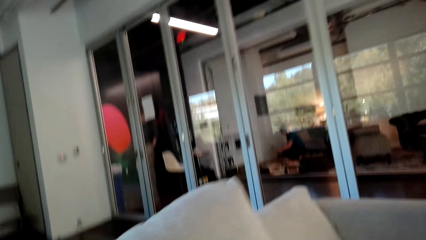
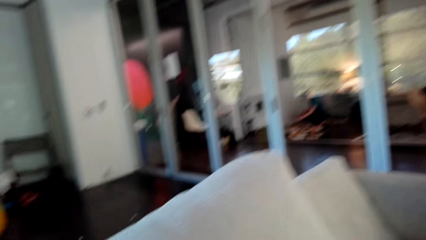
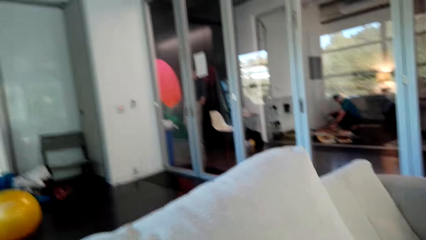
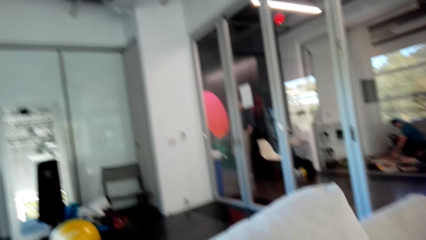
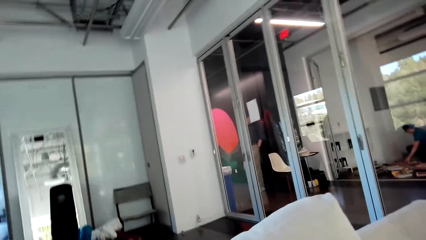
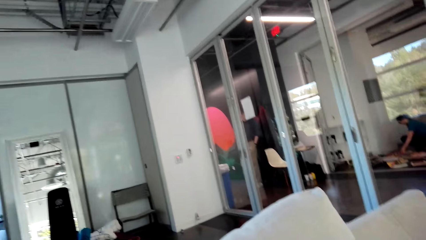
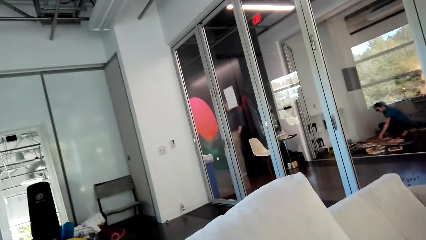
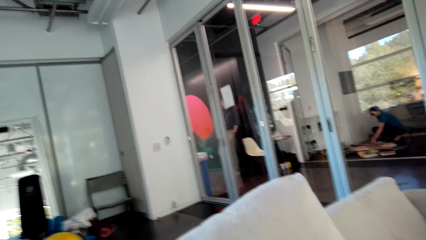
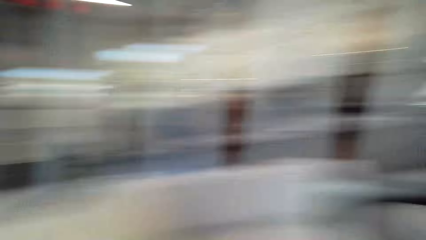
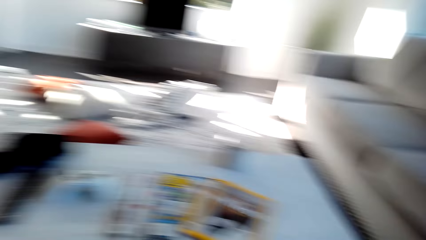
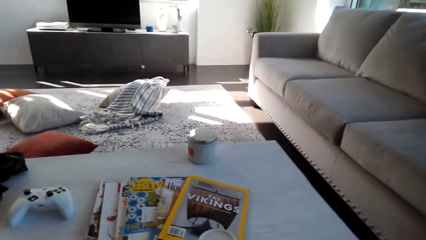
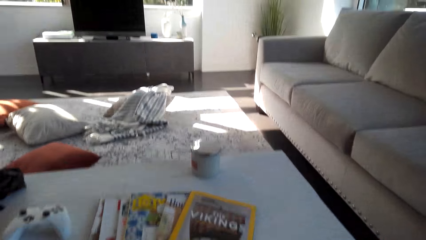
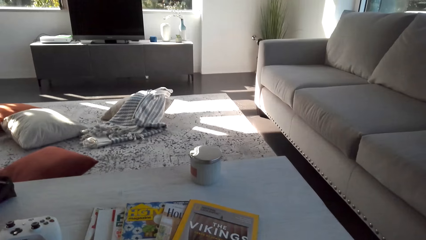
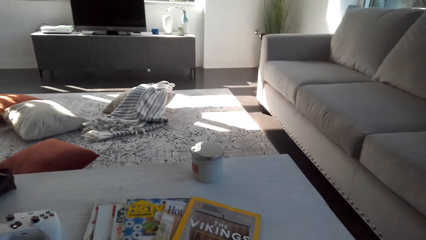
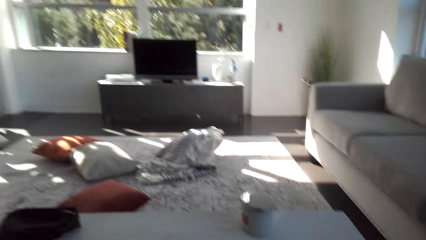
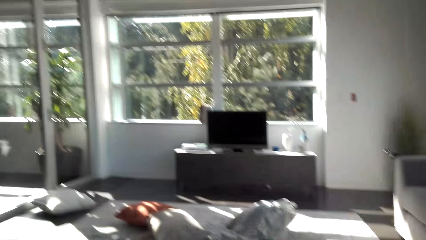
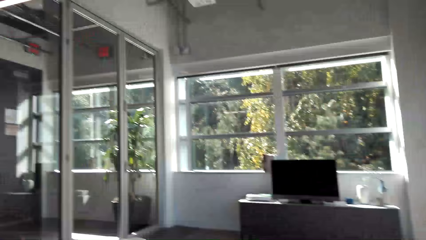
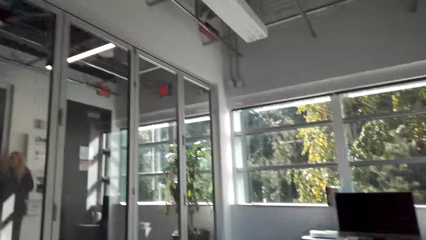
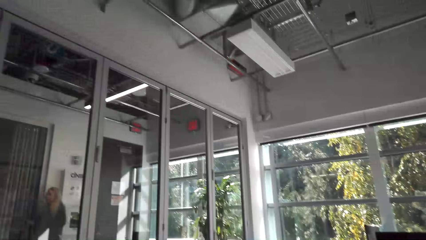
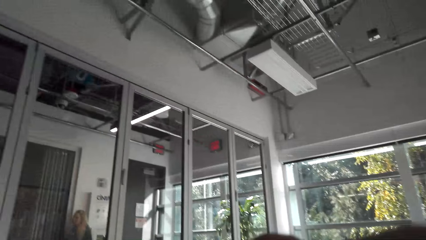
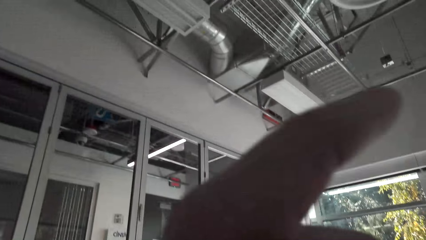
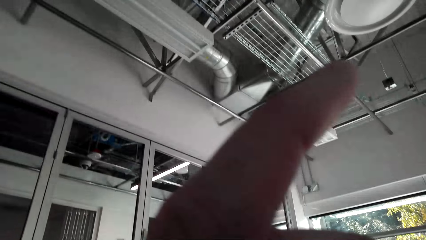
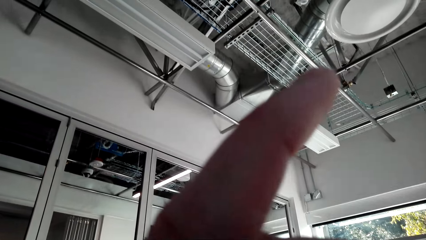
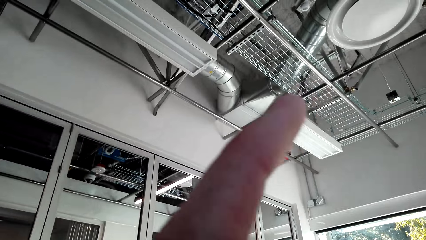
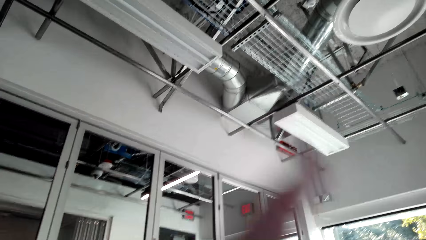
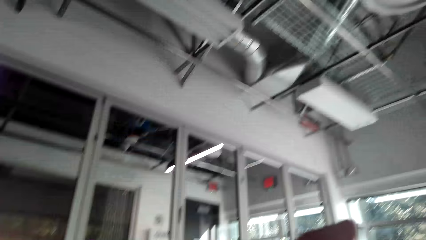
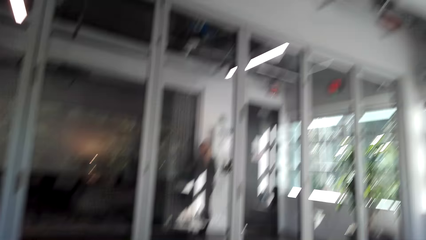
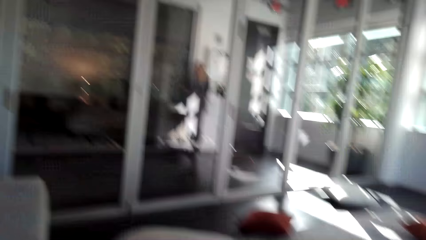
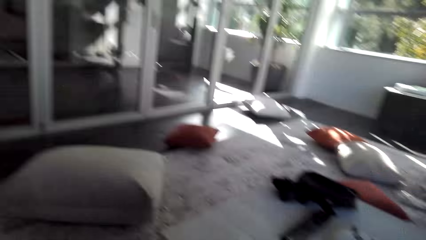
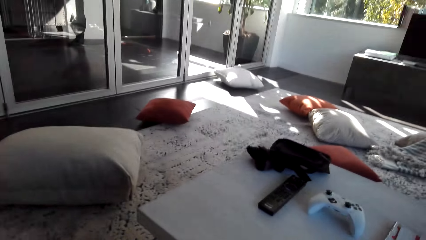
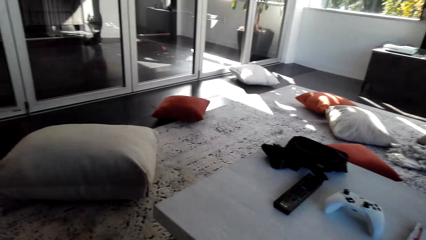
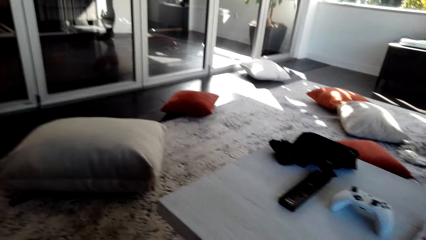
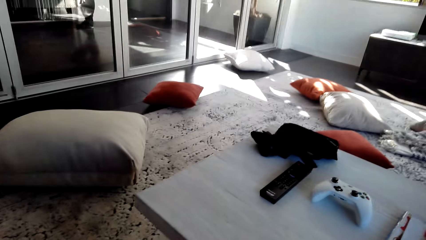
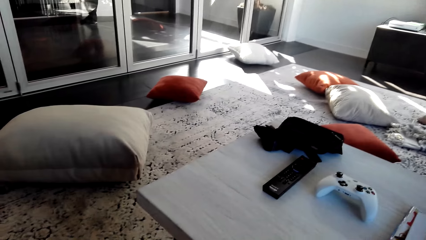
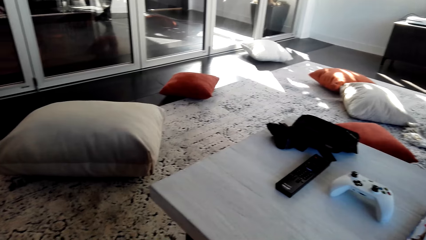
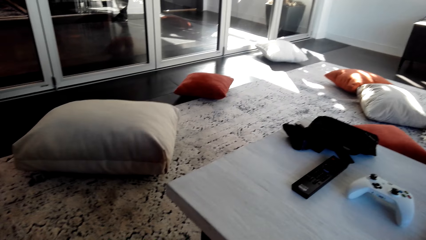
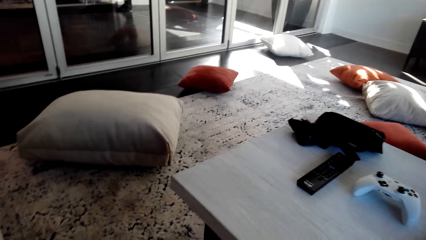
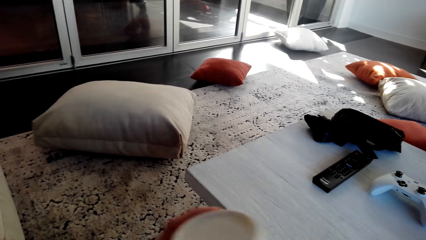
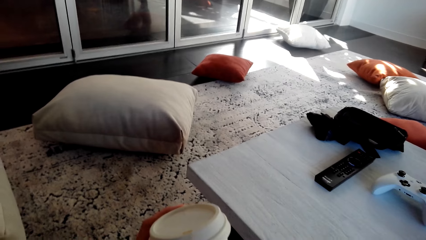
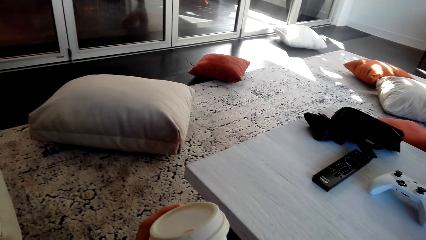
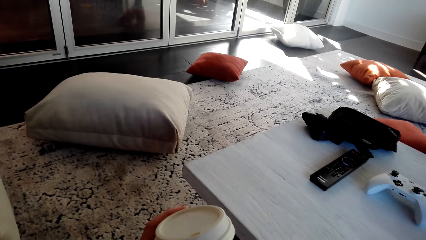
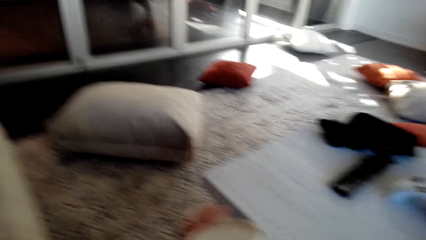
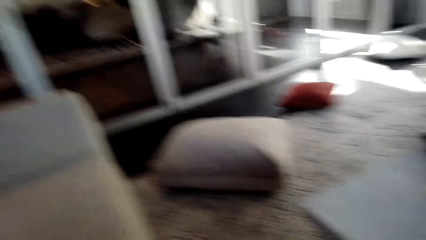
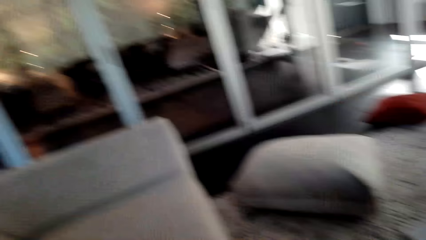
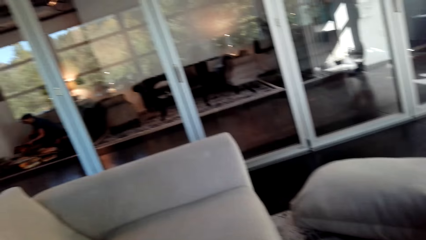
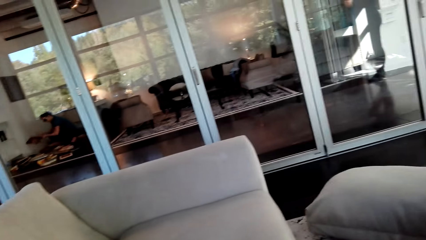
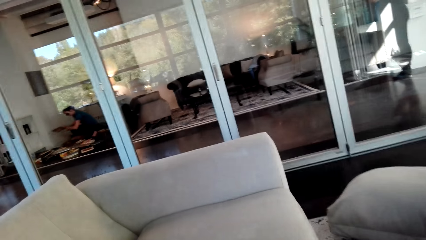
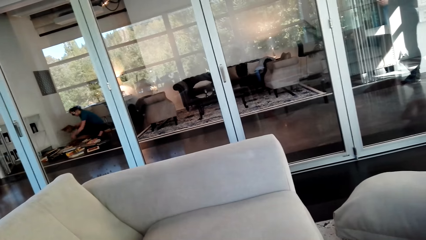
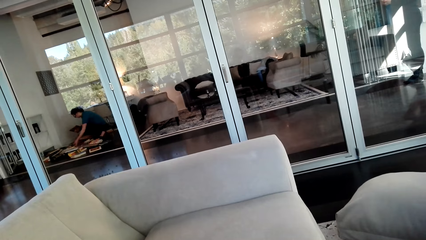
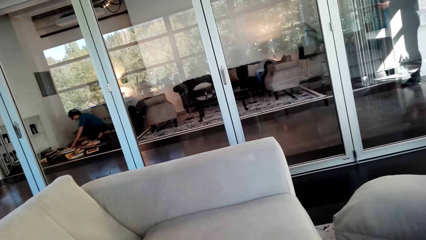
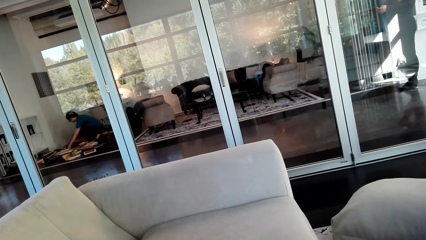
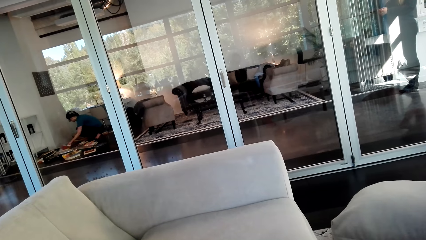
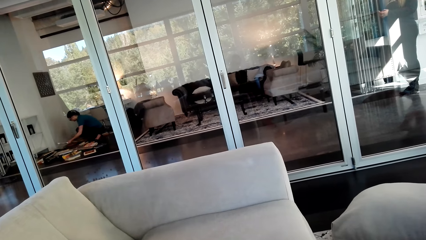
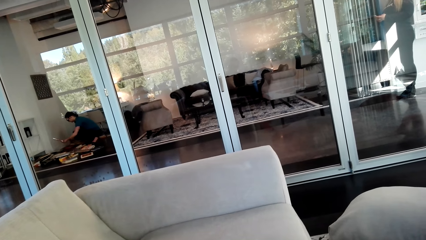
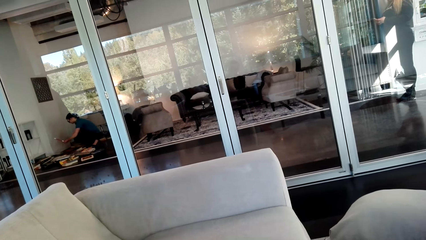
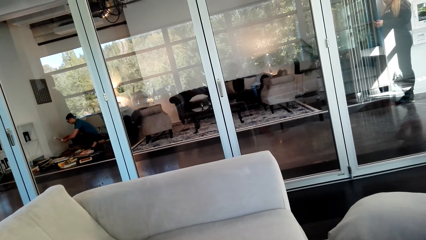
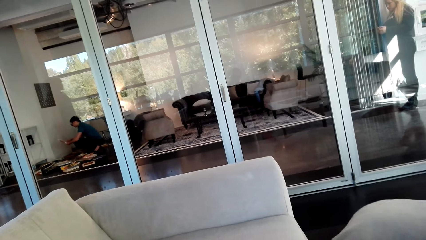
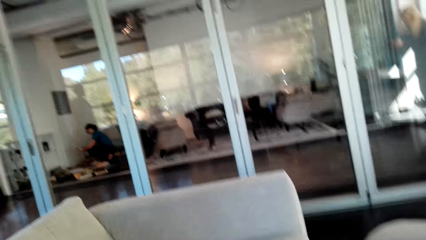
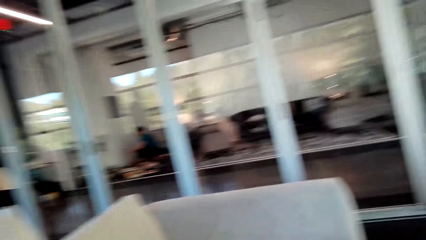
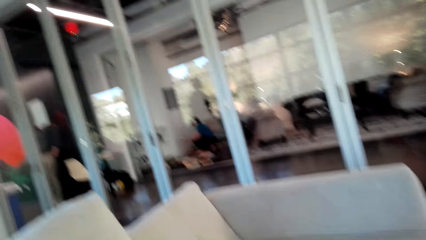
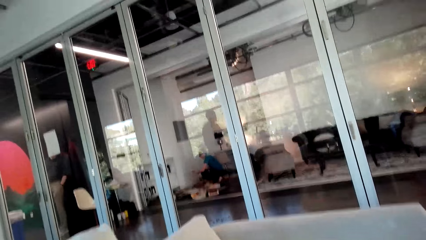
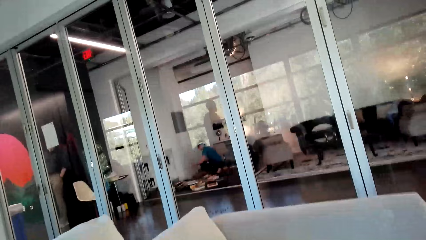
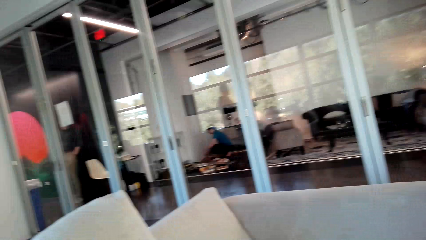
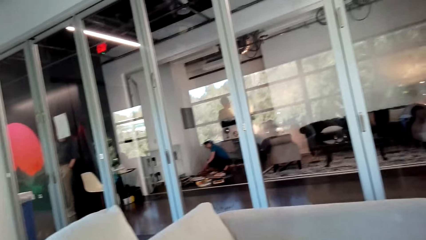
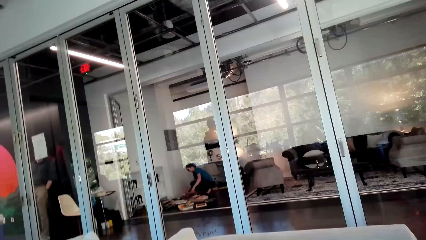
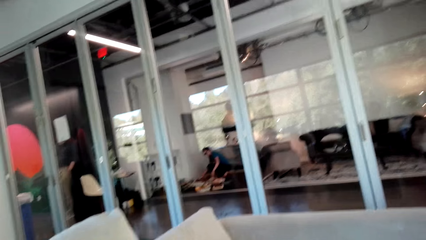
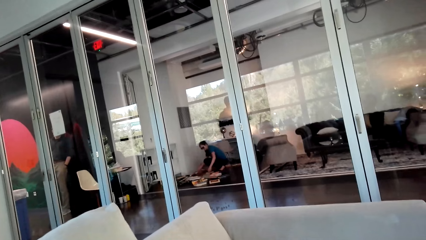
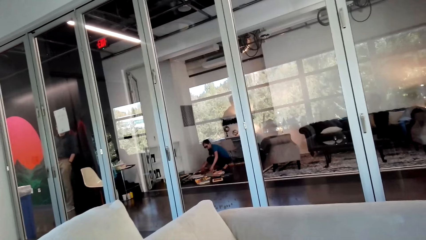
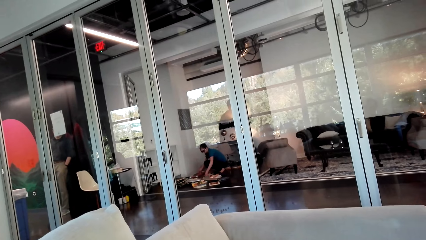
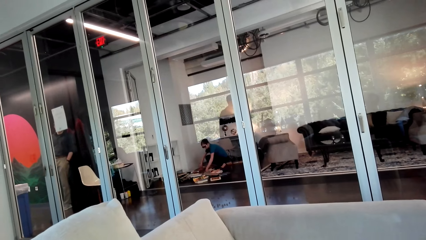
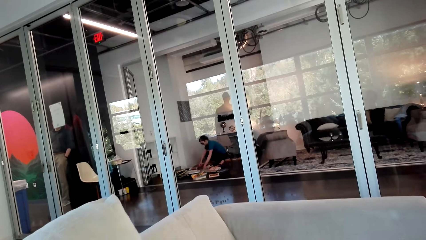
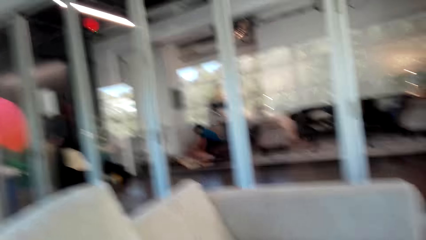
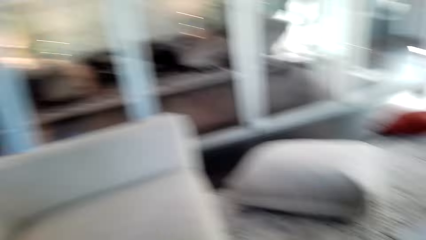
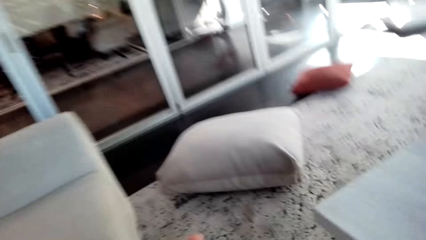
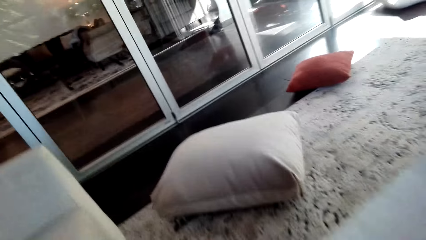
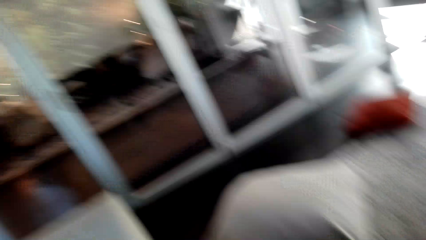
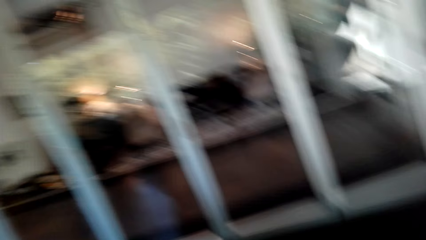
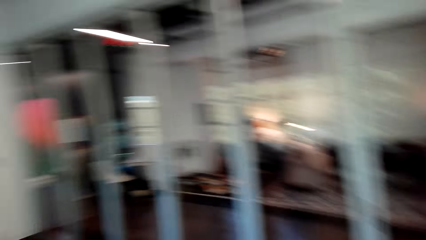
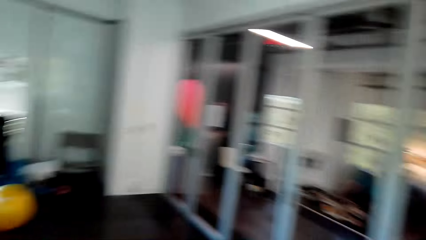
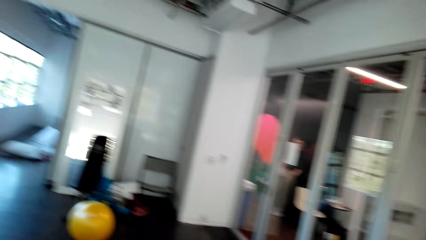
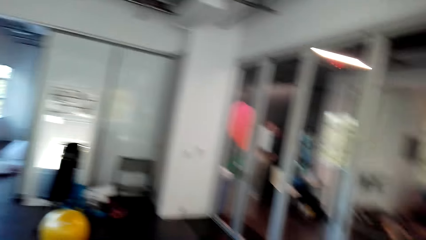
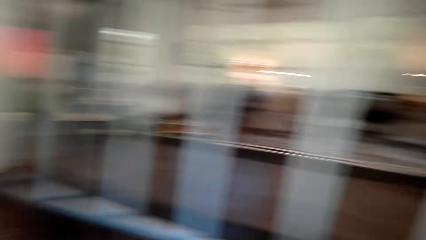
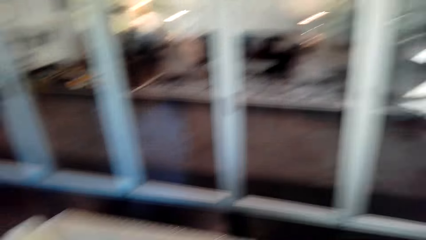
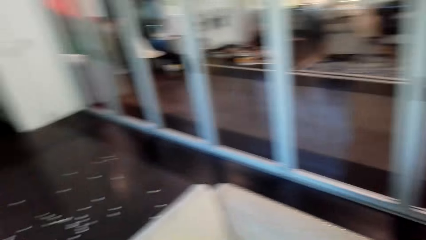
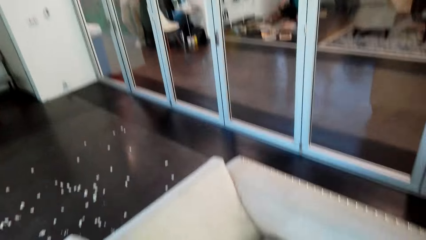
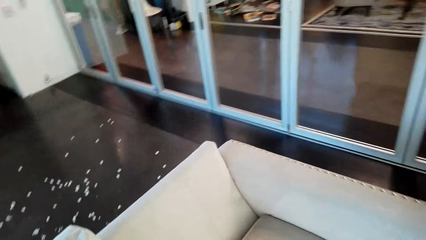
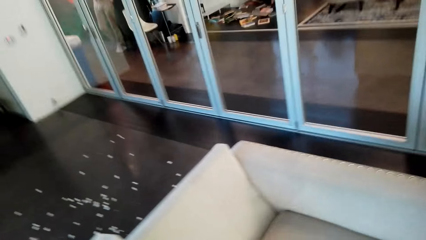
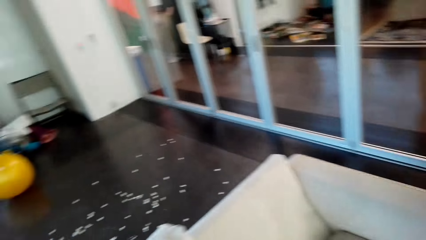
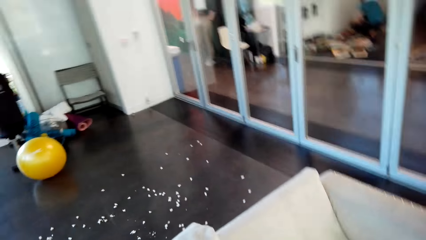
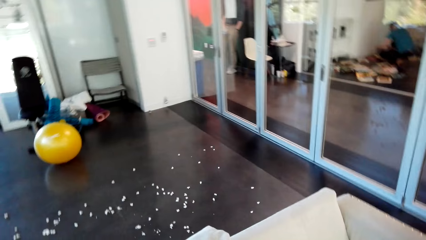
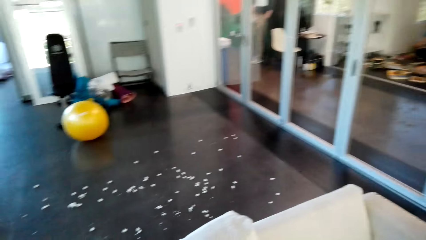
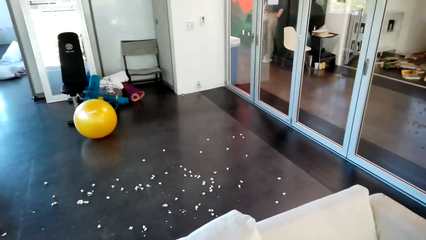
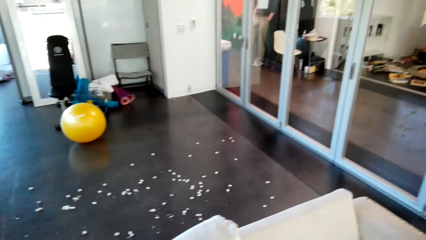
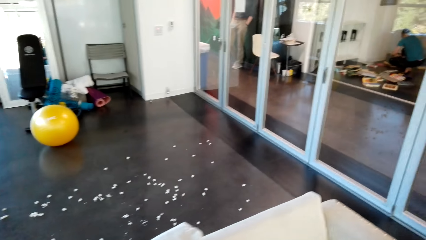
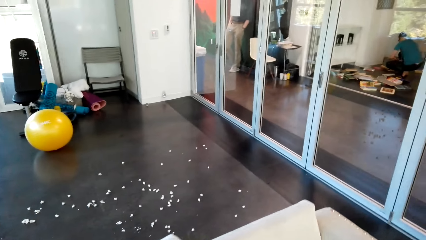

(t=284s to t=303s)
The camera wearer looks around the house. They hold a cup of coffee. They look around the room. They look around the house.
